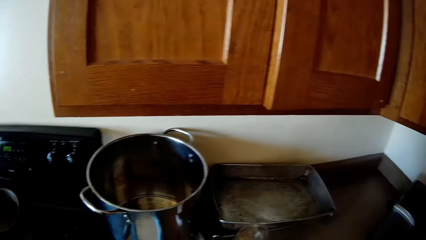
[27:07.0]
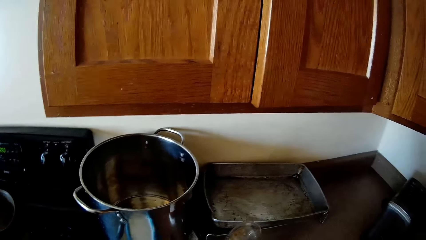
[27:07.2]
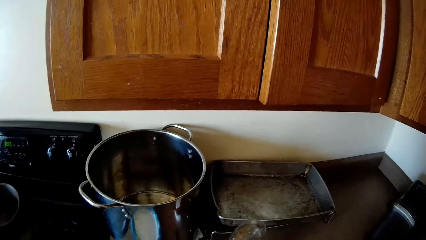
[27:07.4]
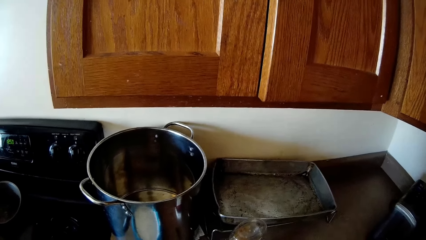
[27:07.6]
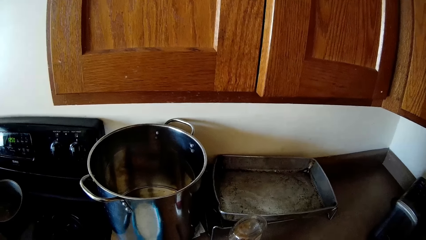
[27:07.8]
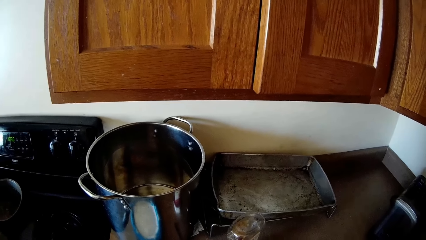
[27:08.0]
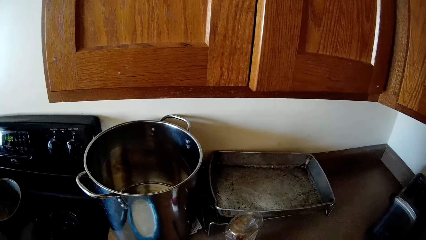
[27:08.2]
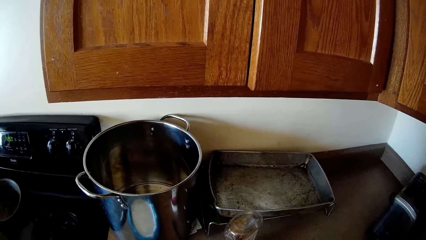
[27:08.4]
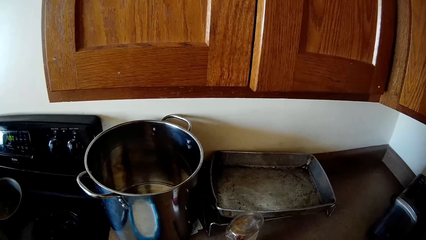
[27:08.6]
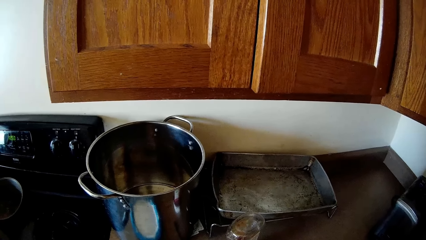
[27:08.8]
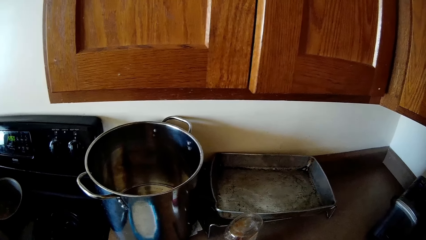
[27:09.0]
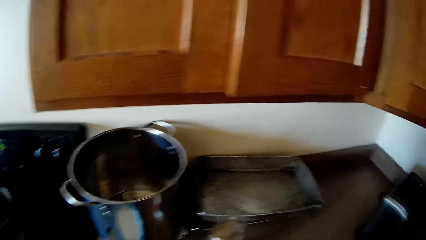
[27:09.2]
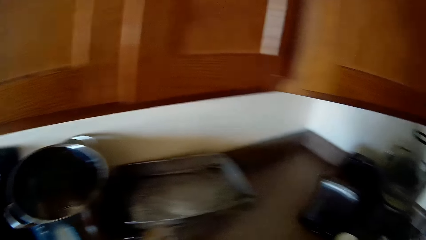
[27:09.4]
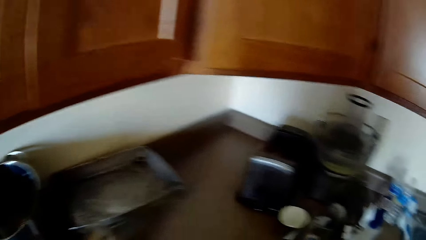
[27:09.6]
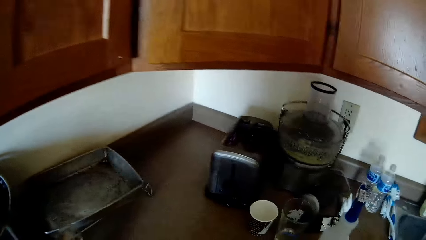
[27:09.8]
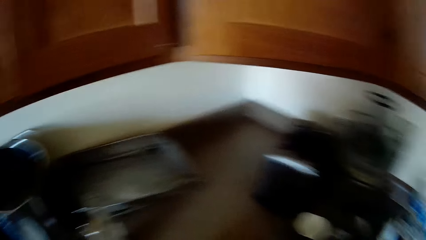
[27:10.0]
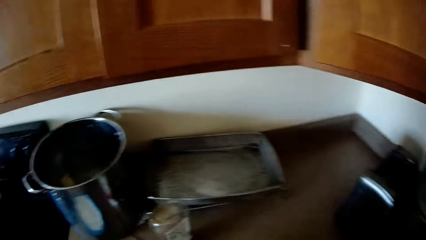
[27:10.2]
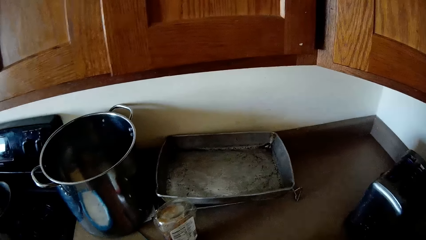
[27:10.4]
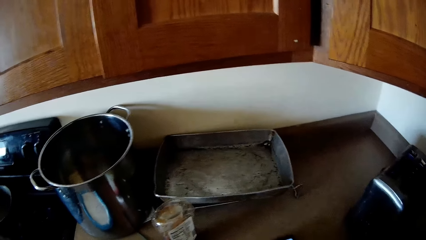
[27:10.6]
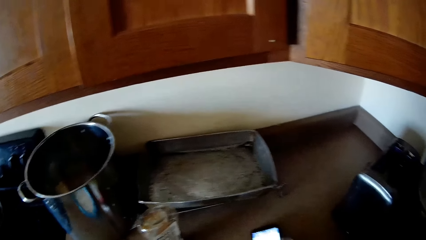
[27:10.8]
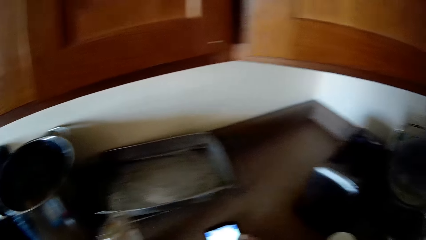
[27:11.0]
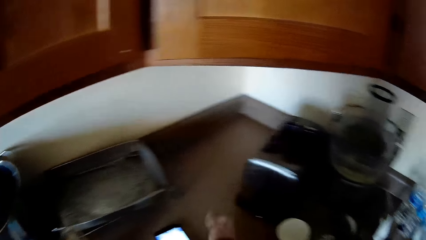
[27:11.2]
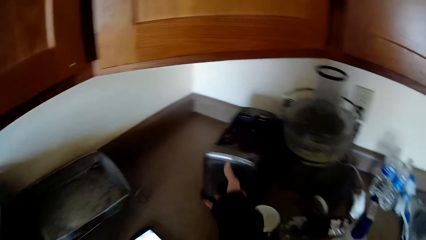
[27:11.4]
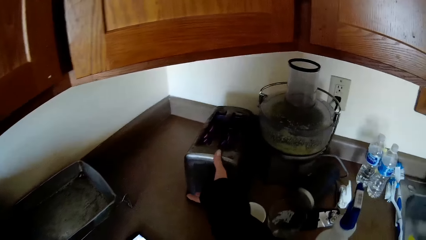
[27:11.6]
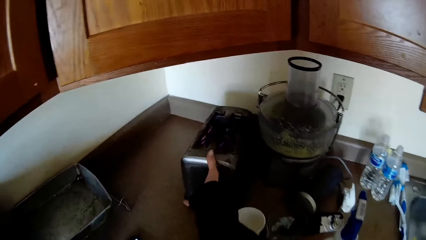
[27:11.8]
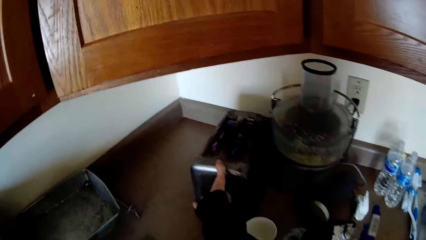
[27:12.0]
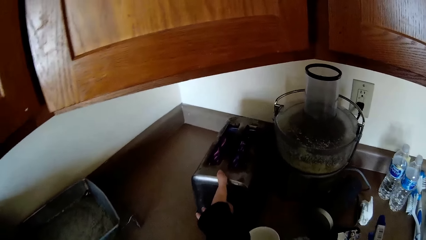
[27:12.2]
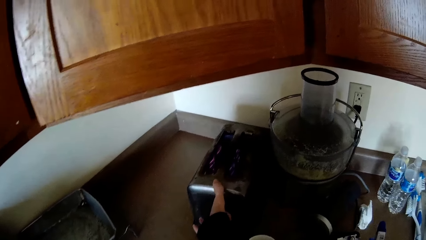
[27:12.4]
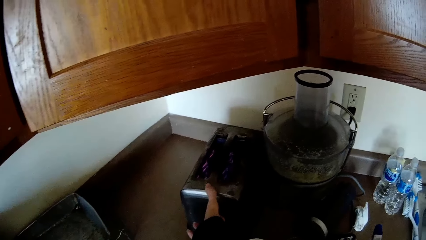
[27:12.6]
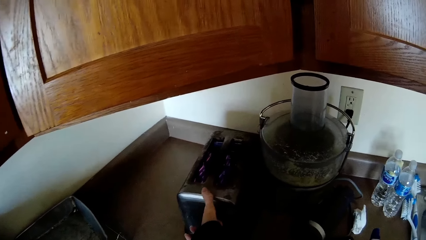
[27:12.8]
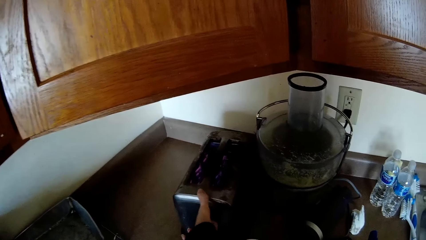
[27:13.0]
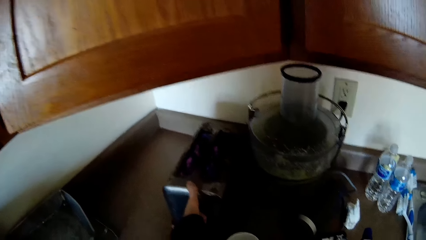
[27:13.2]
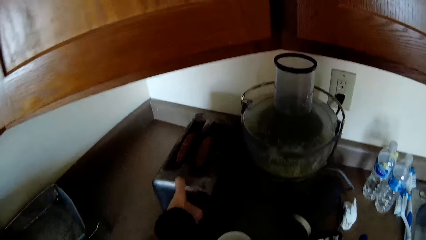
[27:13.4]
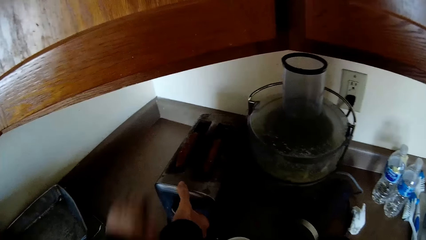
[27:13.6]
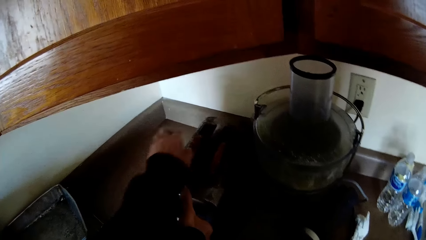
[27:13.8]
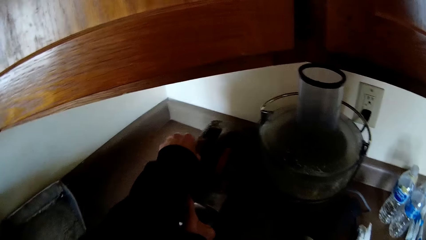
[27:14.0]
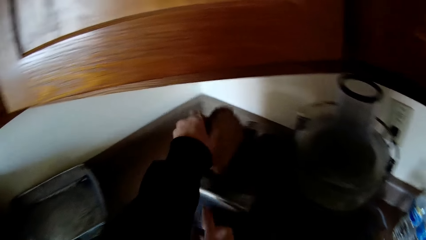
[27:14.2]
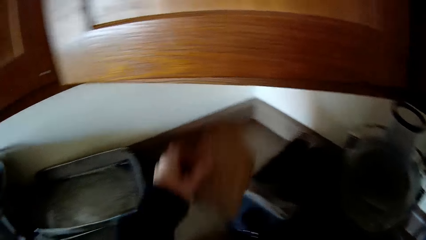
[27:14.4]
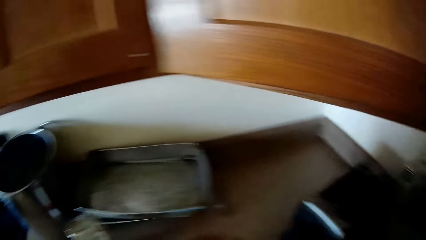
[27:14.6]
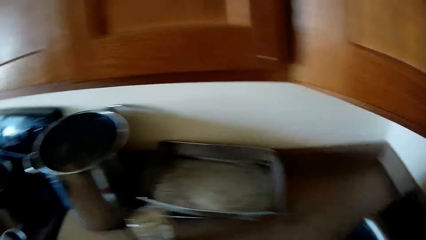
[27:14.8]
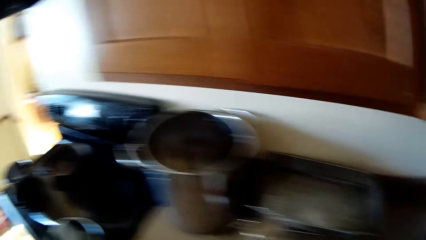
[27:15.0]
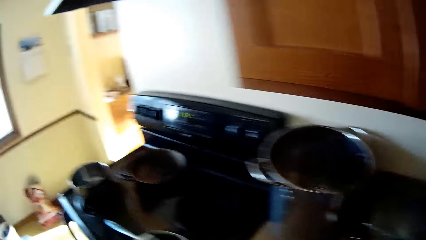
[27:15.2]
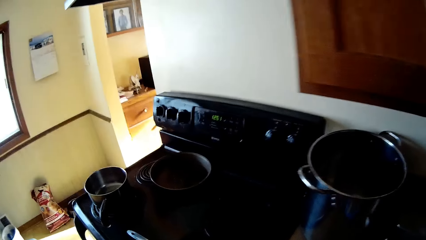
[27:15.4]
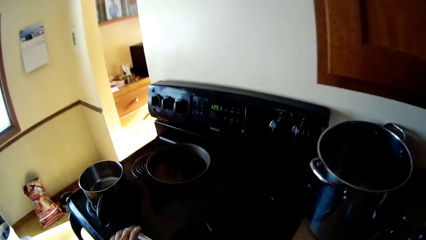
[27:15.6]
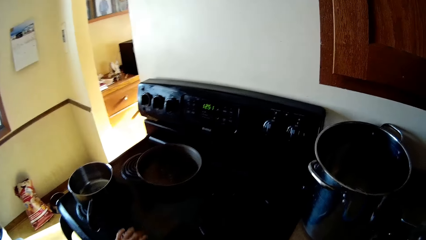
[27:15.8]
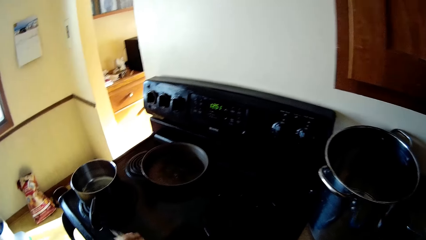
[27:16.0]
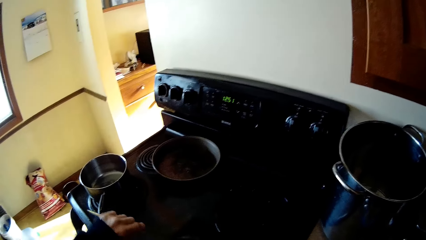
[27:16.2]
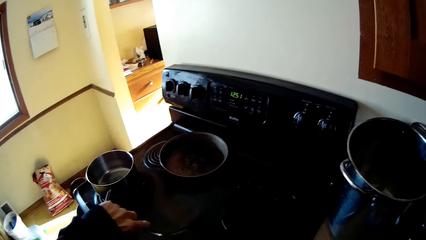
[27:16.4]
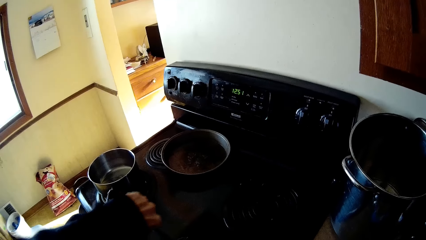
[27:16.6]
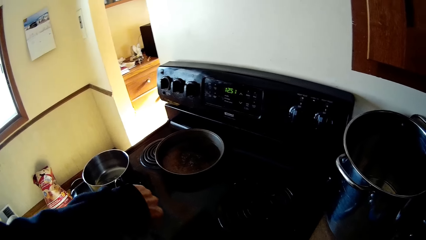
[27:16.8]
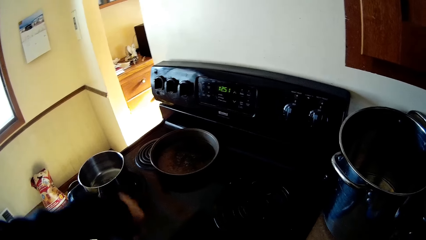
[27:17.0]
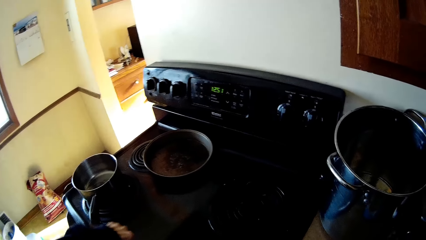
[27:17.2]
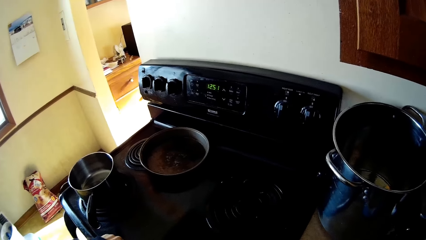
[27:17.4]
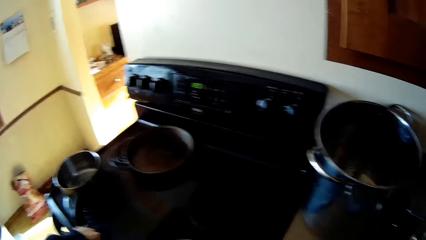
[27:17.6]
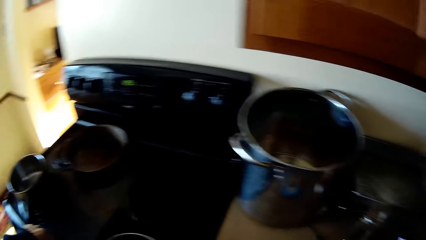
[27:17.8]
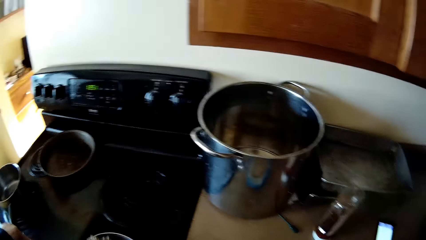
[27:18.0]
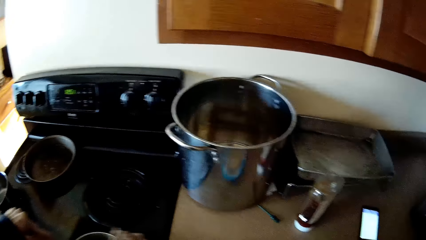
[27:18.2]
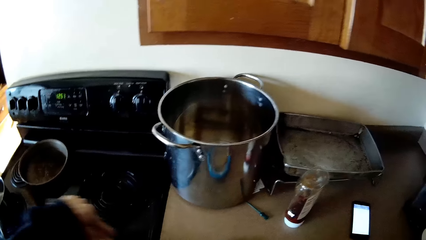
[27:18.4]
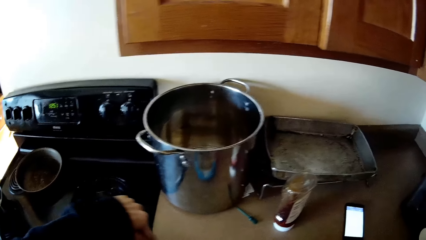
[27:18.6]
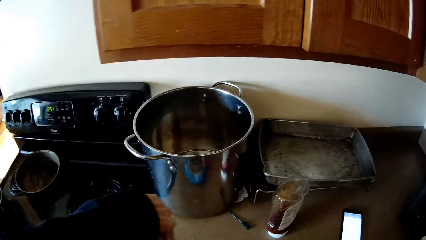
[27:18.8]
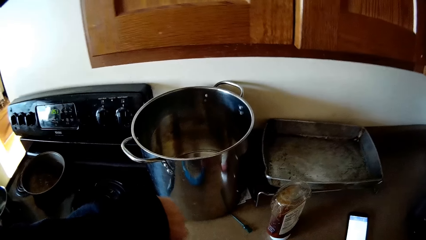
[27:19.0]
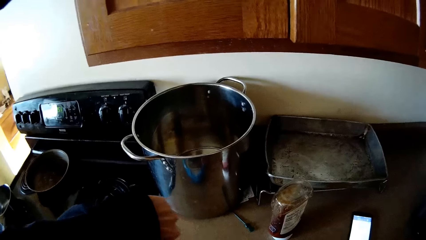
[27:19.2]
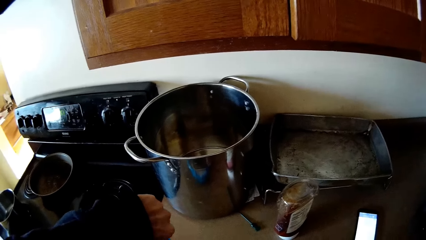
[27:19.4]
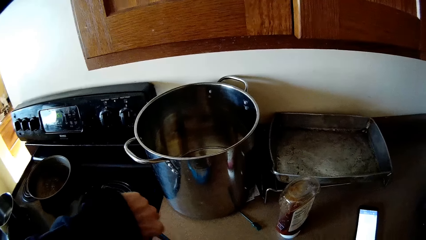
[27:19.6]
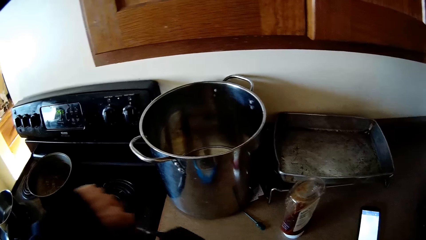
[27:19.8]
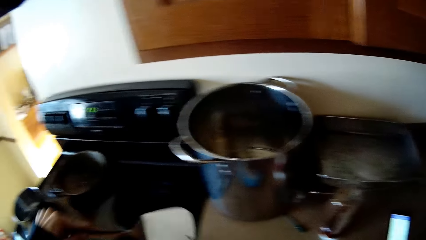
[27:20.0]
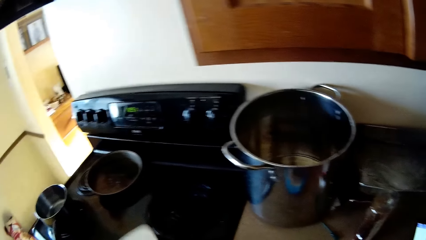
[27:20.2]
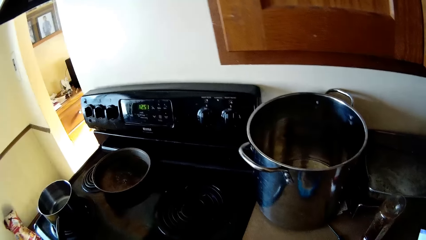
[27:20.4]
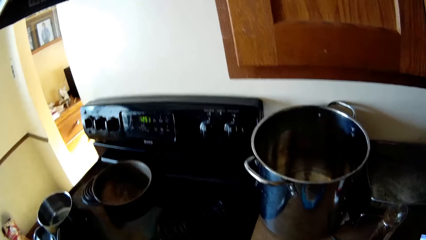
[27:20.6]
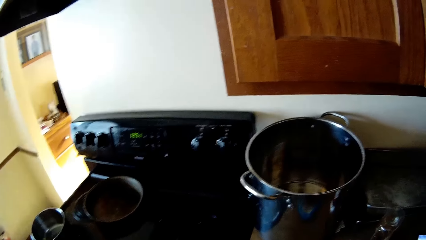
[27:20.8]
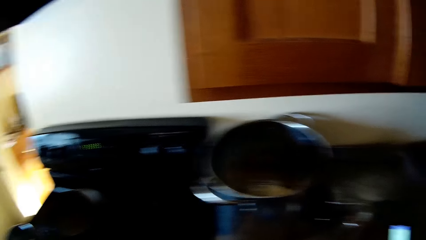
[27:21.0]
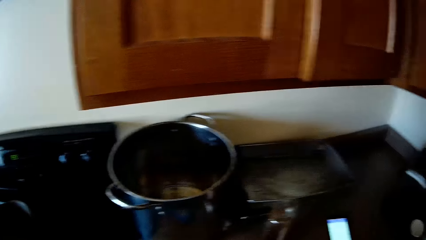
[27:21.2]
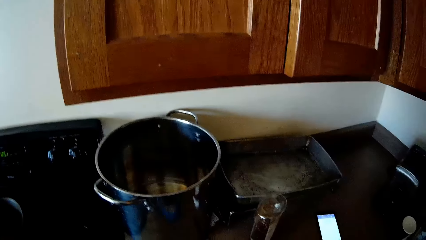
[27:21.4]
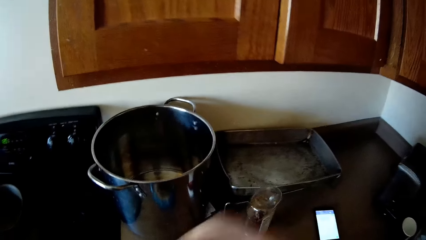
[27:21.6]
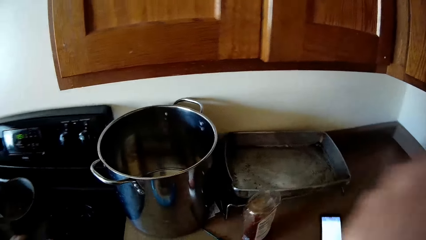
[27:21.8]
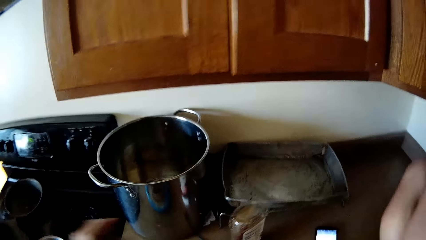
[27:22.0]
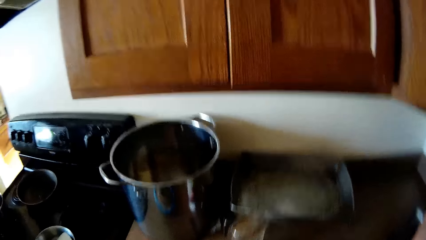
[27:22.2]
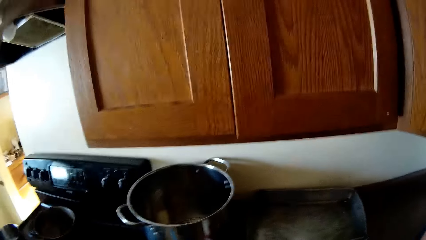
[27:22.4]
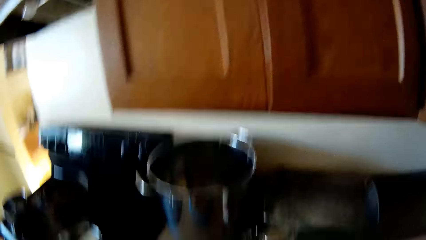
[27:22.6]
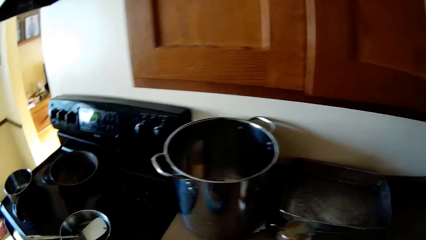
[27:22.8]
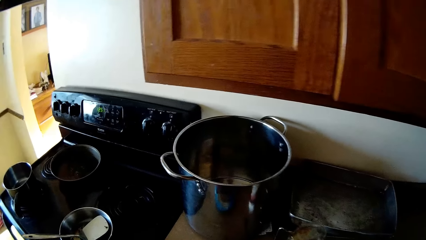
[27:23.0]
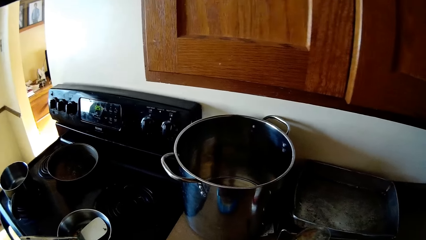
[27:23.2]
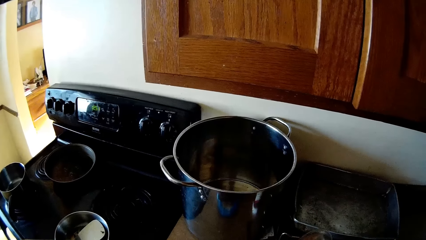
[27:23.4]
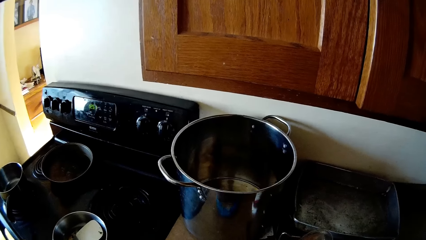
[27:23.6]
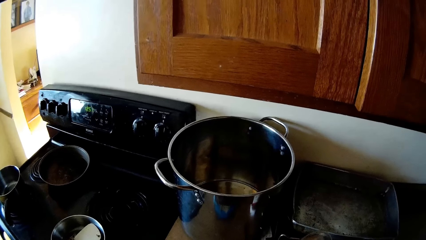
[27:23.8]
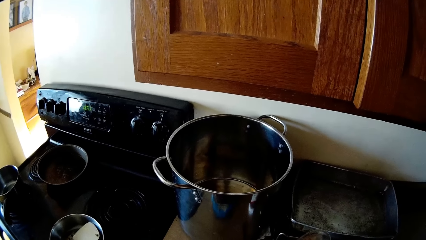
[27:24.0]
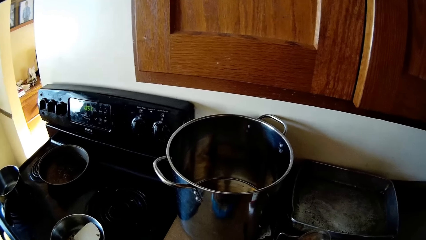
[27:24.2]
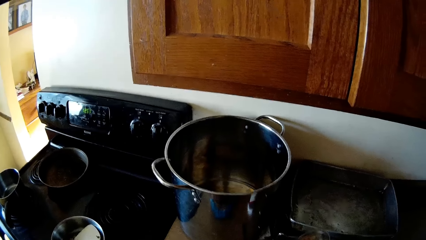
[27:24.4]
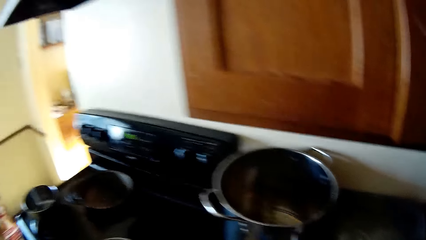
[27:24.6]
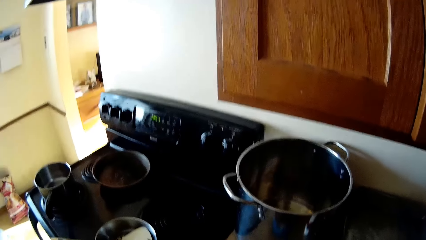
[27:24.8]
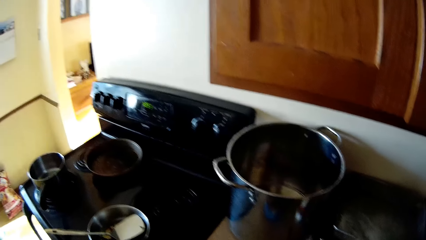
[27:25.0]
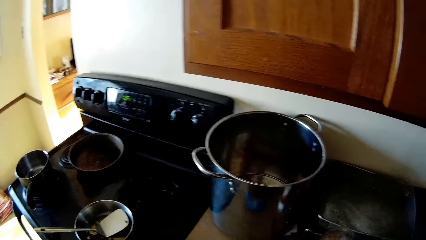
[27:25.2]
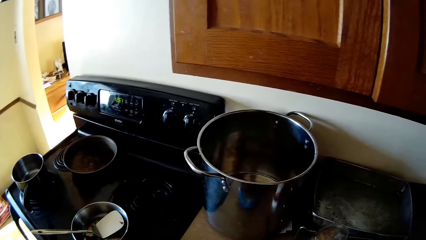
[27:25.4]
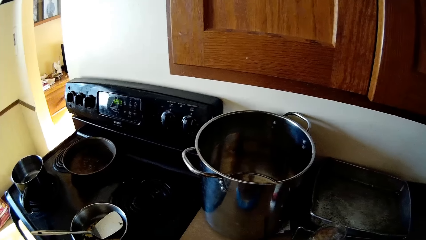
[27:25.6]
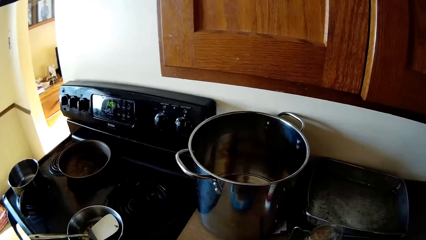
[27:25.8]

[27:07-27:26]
The camera wearer looks around. They open a bread toaster. They take bread from the toaster. They pick up a spatula. They stir something. They serve something. They rest the spatula on the pan. They move a hand. They look around.
